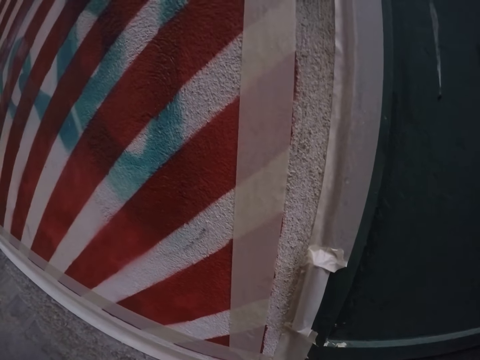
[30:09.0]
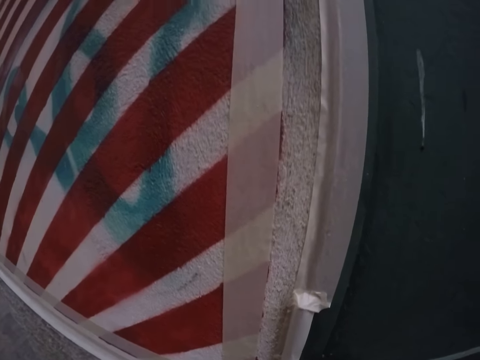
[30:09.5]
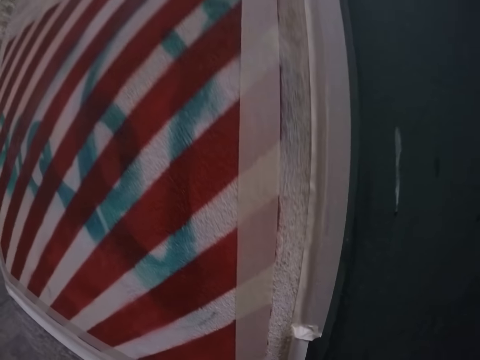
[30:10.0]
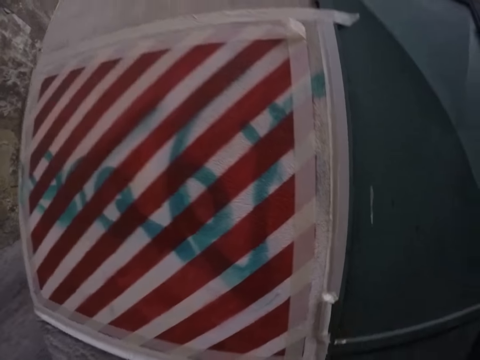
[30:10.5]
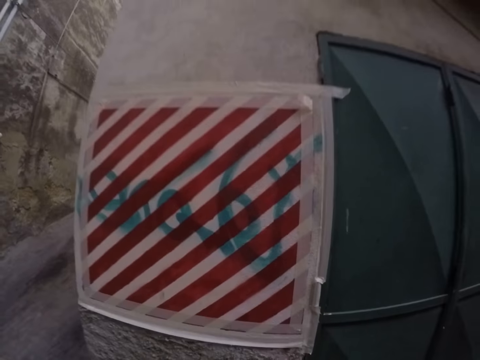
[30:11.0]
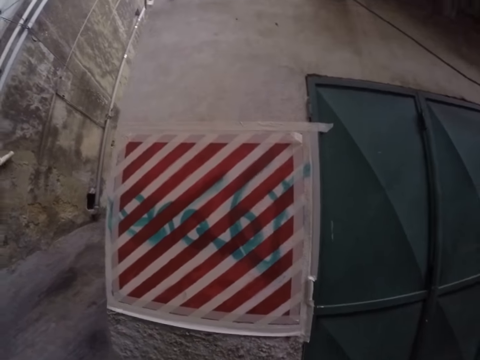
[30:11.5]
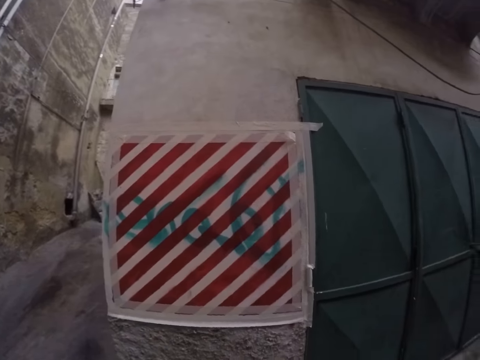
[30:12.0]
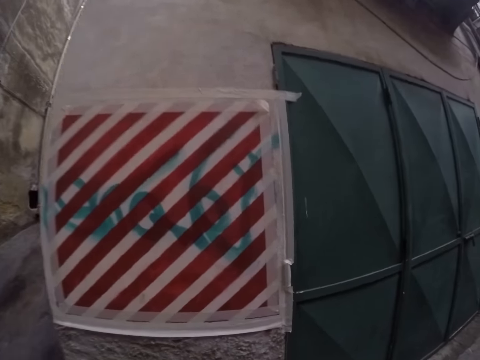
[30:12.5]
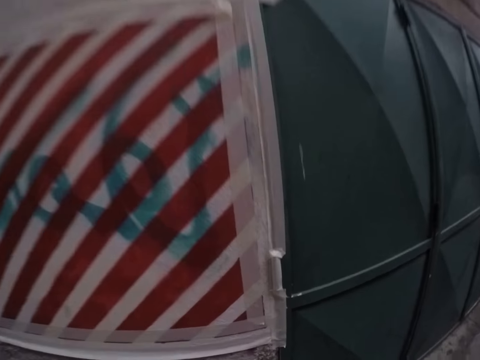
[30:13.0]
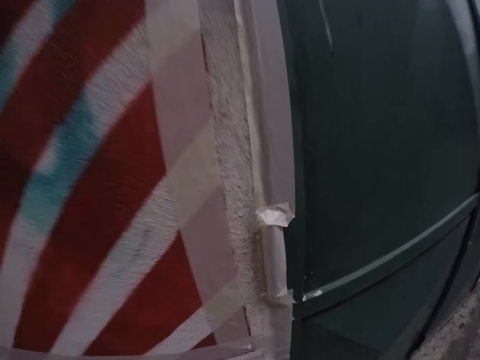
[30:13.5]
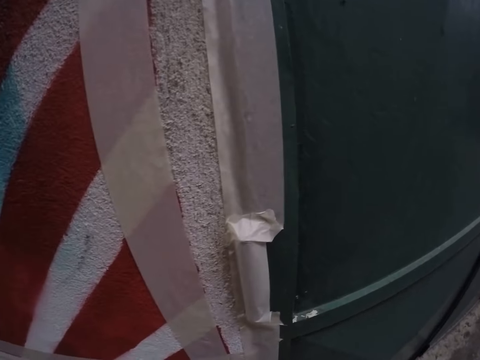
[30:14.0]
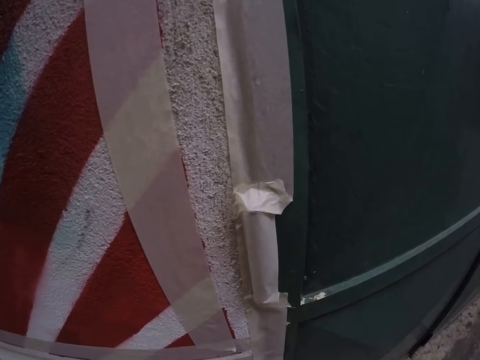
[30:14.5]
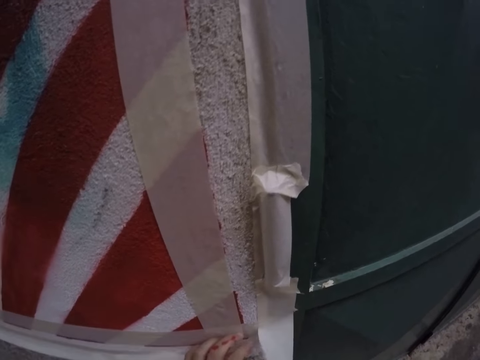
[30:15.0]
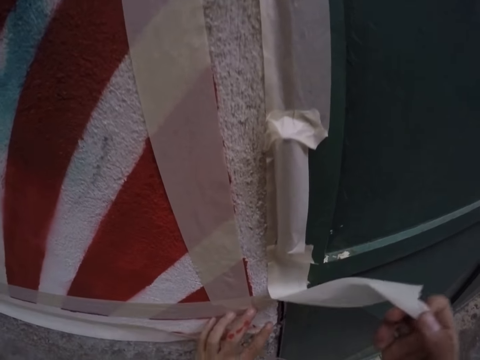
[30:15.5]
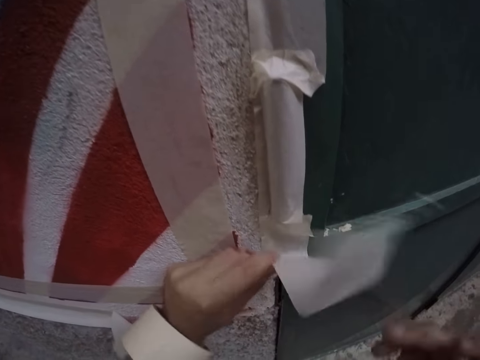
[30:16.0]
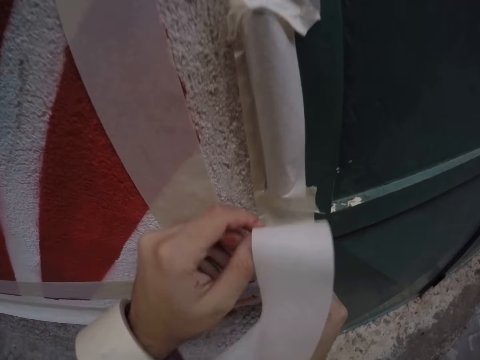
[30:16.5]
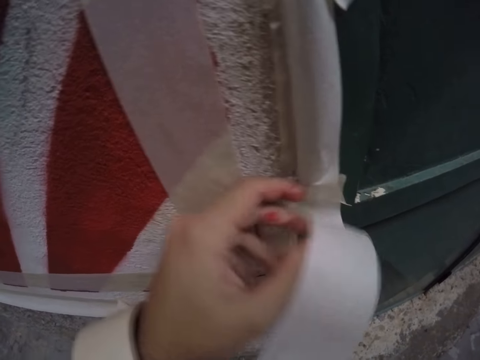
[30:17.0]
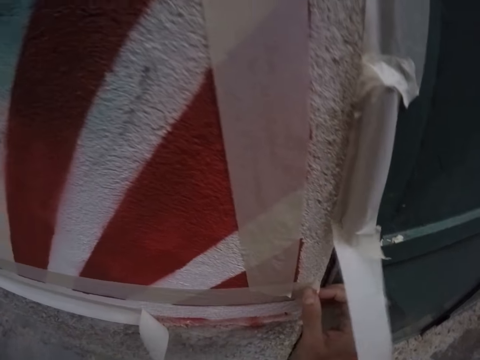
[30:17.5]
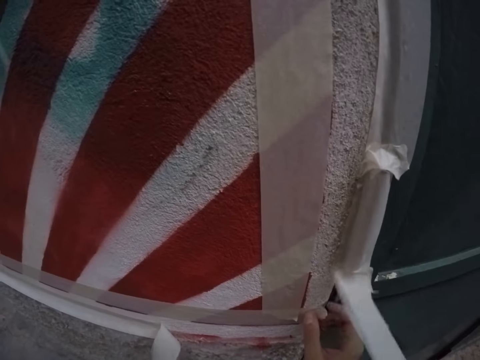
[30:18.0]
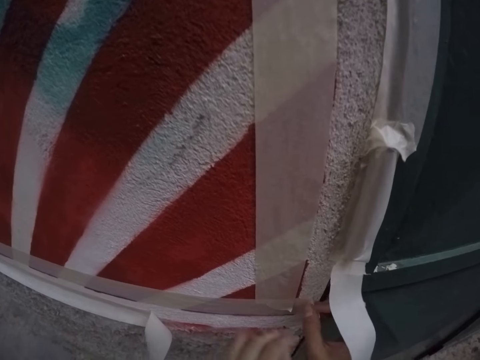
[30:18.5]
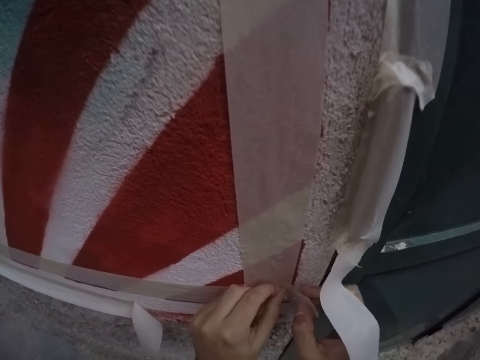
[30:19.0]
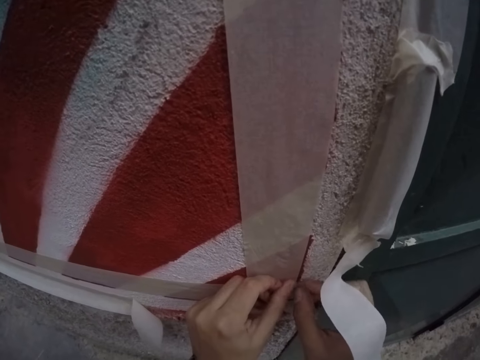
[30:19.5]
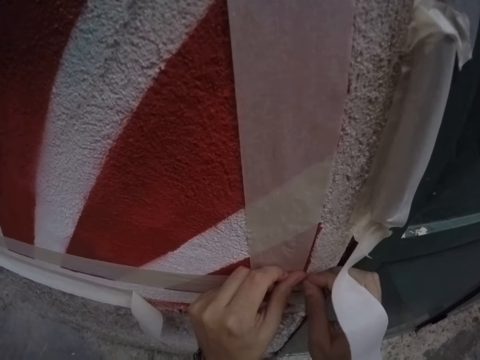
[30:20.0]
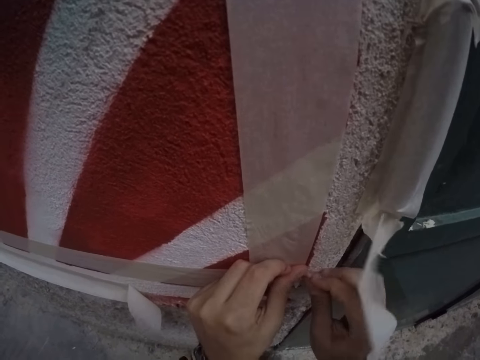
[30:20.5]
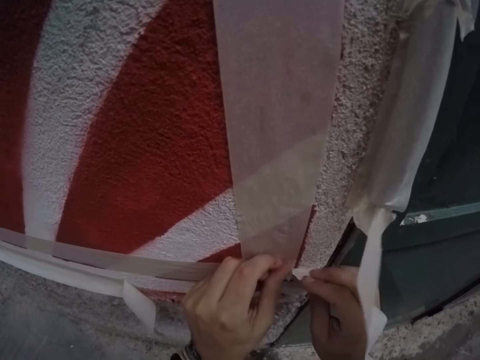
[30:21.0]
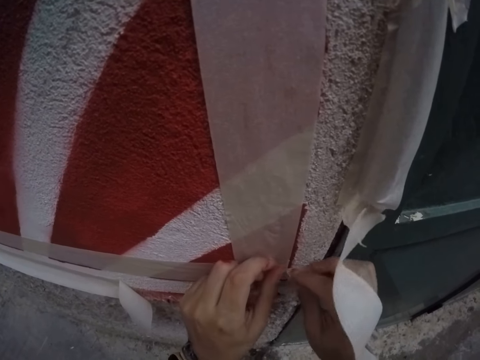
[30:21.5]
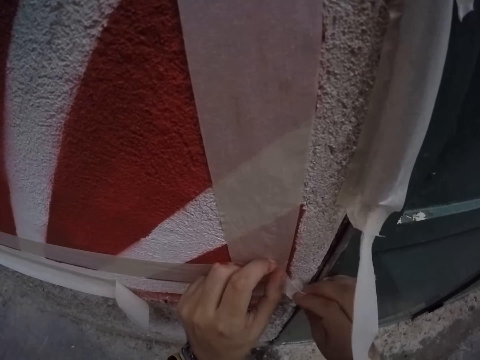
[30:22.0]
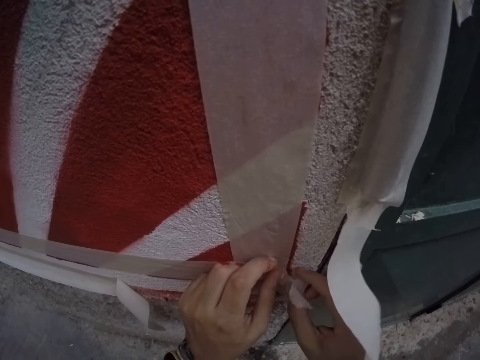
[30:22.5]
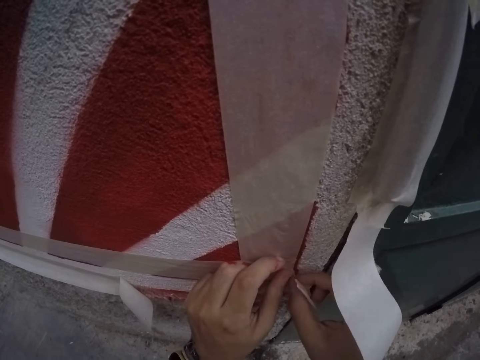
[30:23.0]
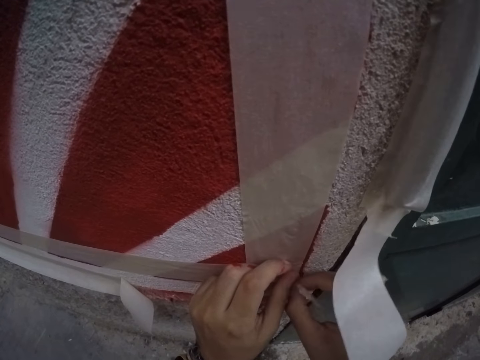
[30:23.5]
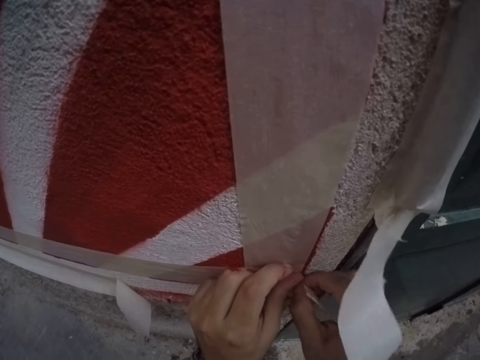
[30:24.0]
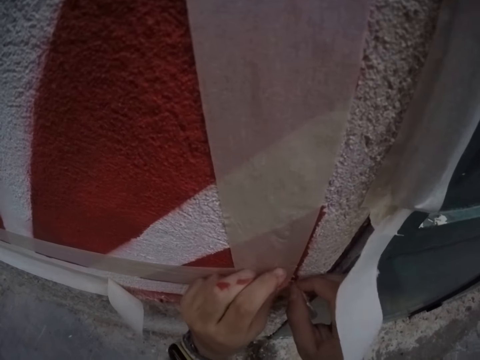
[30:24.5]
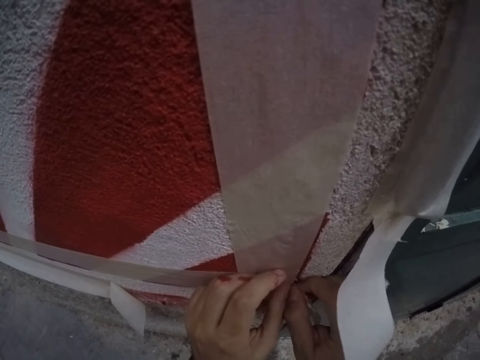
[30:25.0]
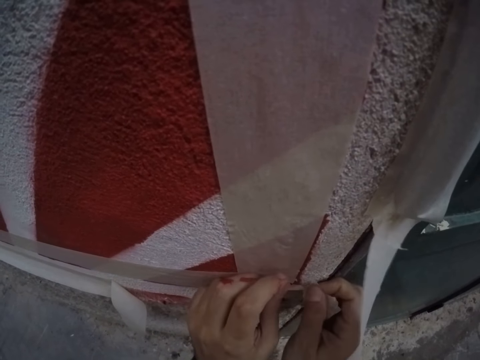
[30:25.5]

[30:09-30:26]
The camera wearer stares at the wall. He removes the sellotape on the wall. He tears the masking tape from the wall with his right hand. He cuts the sellotape.

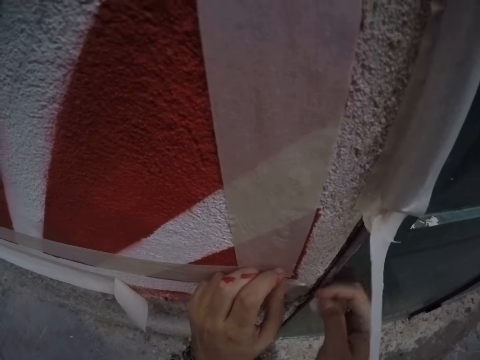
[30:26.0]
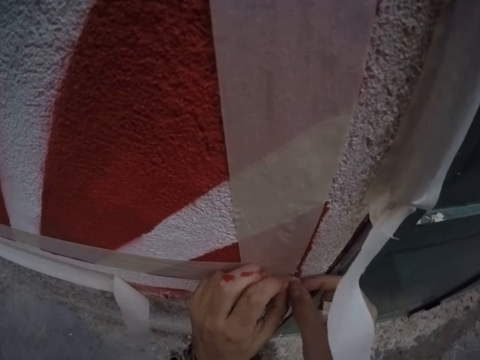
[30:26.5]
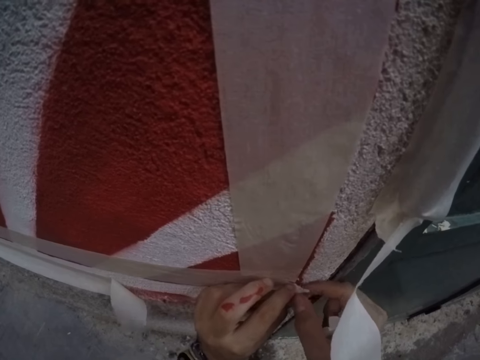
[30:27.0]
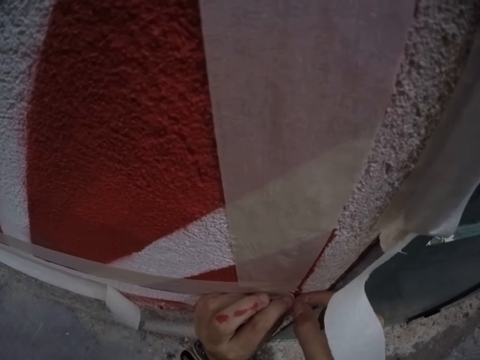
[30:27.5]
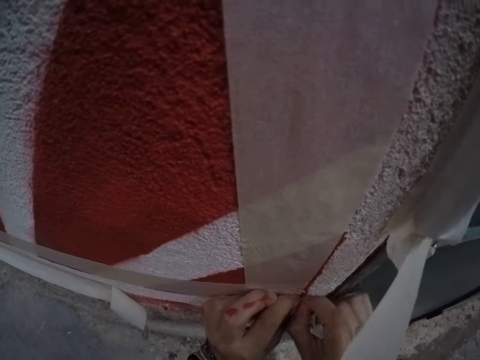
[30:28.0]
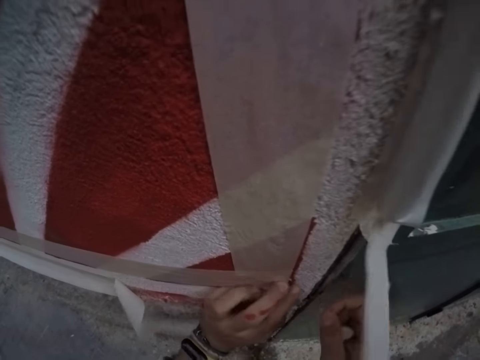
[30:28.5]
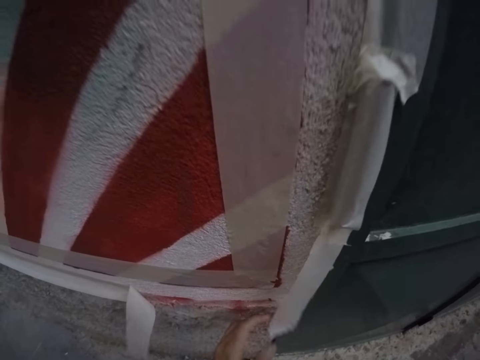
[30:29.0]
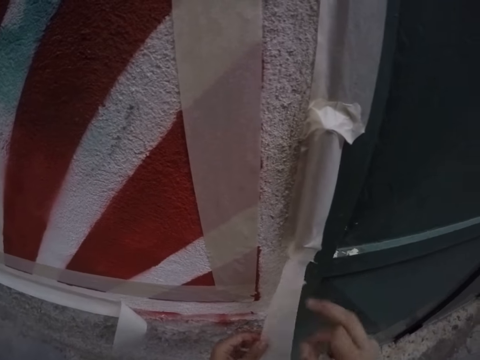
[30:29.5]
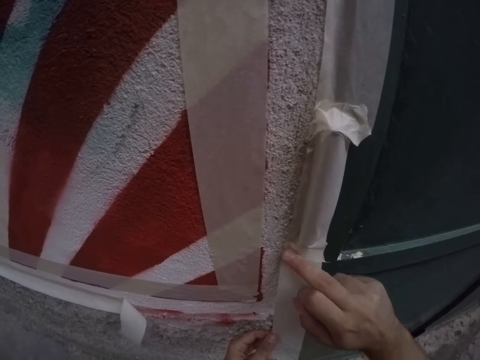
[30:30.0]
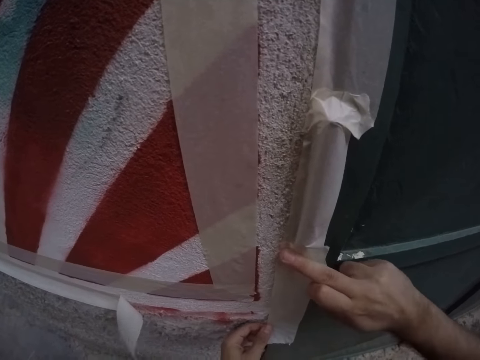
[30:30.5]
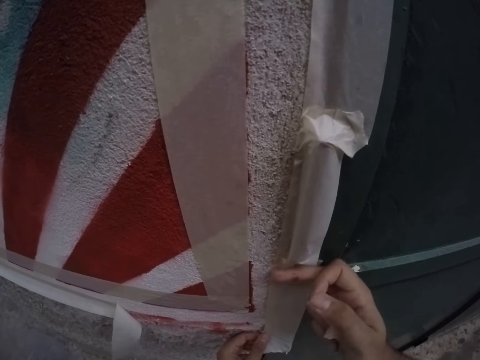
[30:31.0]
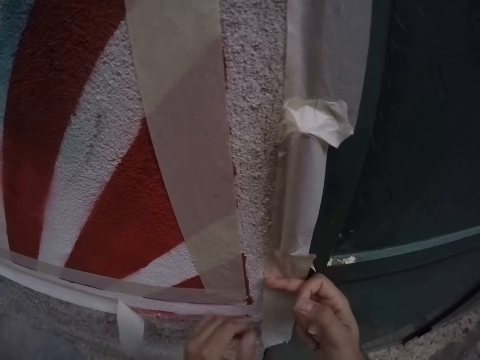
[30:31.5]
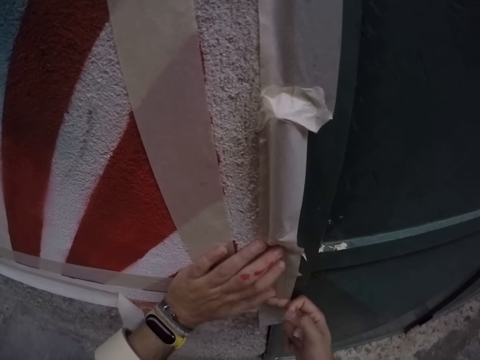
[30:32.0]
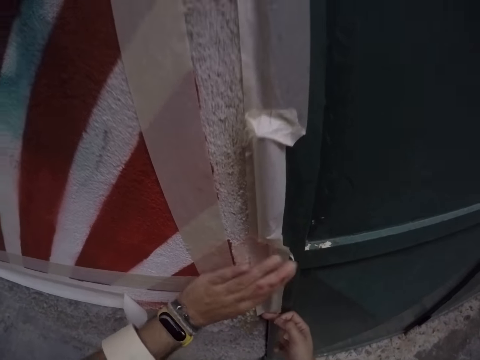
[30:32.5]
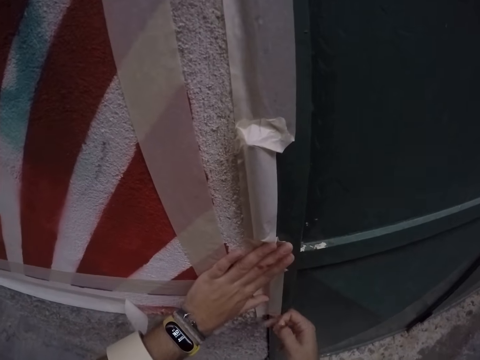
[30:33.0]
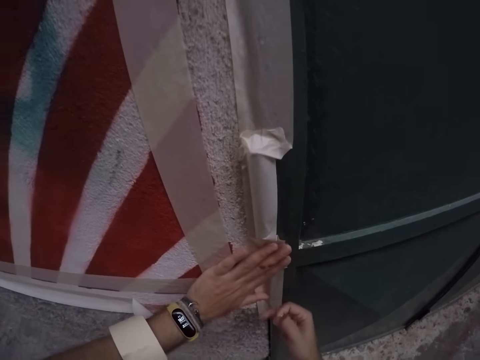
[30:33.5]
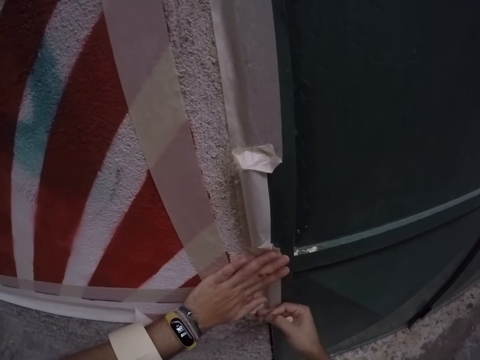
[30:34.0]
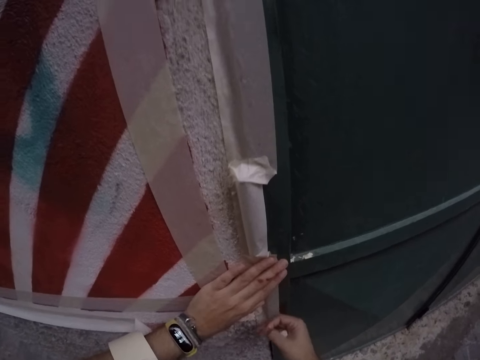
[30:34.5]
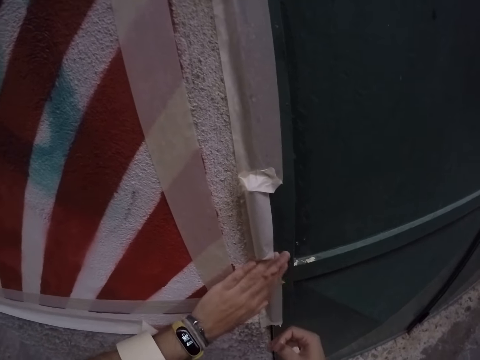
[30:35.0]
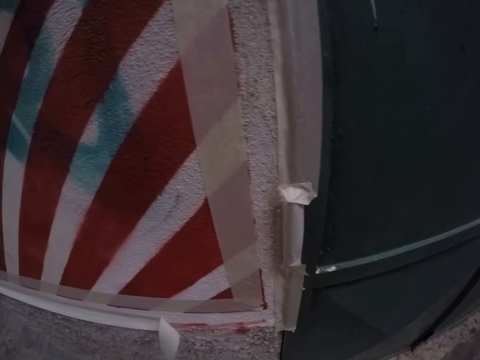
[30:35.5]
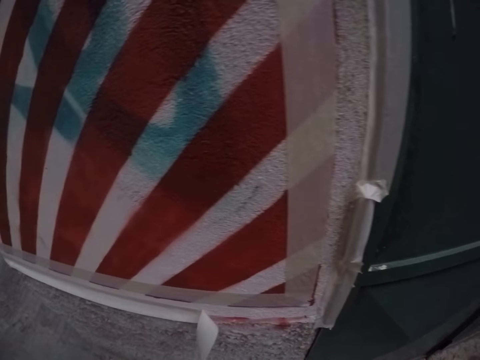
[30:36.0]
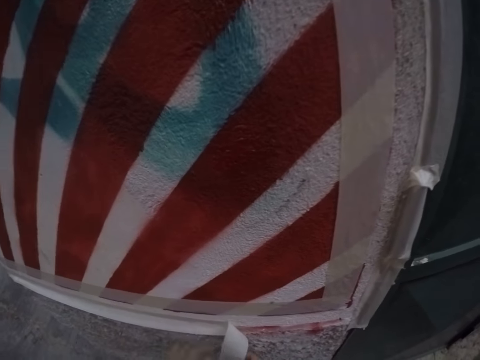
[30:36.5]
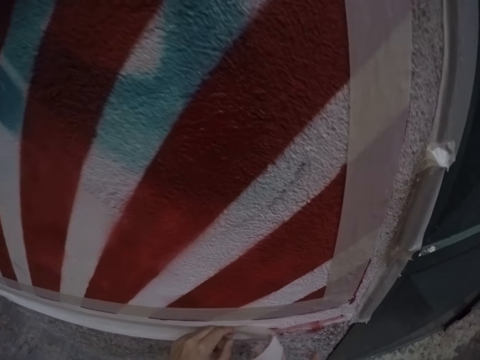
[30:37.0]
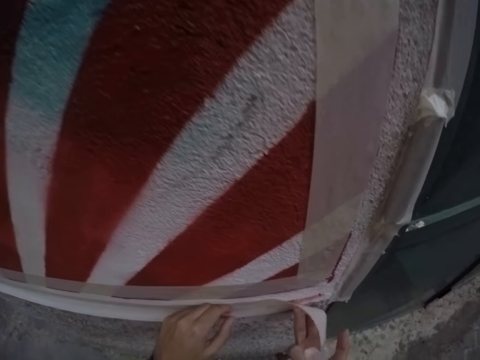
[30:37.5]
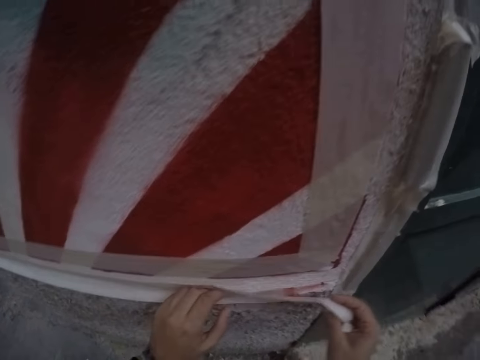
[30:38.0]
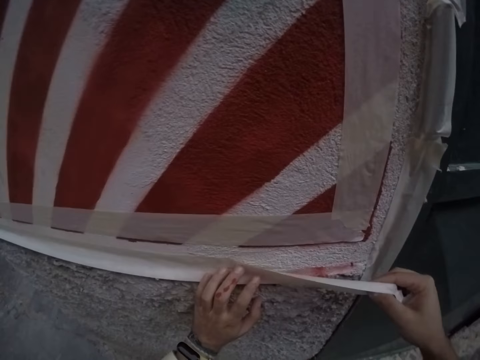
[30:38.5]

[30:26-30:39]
The camera wearer pastes masking tape on the wall with his hands. He stares at the wall. He pastes the masking tape on the wall with his hands again.
